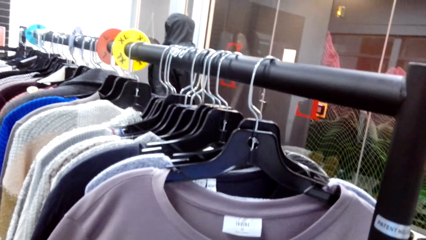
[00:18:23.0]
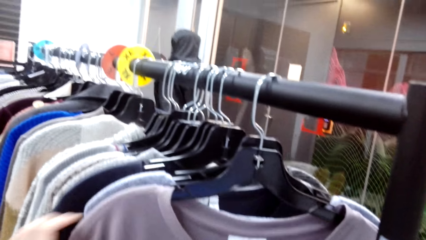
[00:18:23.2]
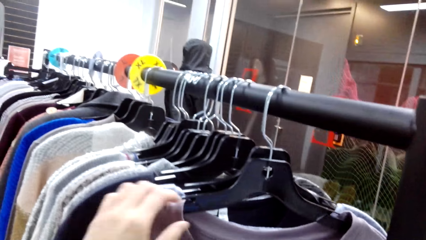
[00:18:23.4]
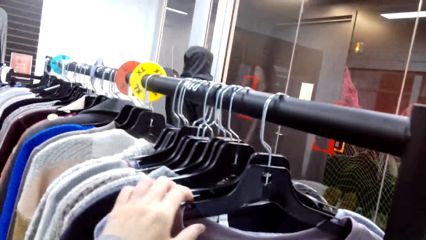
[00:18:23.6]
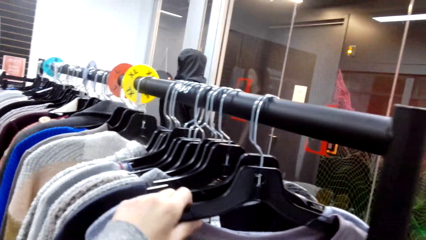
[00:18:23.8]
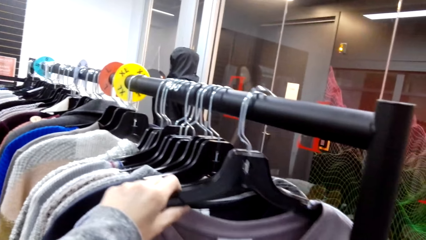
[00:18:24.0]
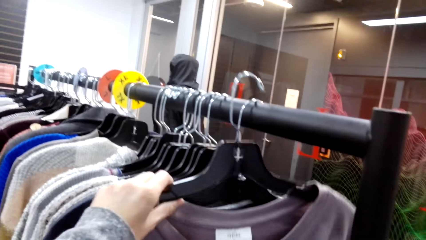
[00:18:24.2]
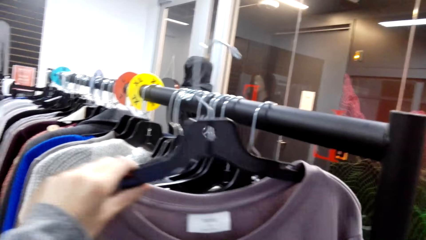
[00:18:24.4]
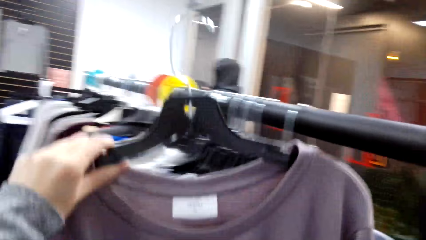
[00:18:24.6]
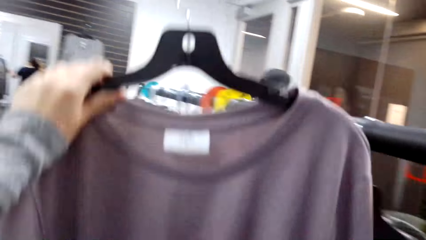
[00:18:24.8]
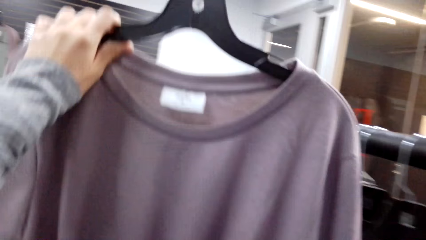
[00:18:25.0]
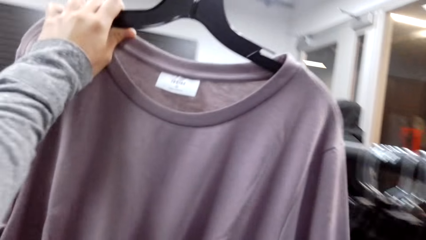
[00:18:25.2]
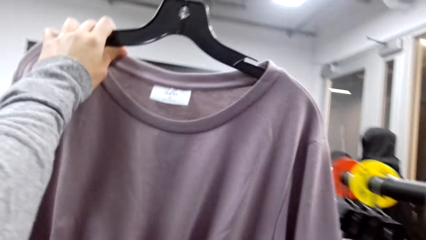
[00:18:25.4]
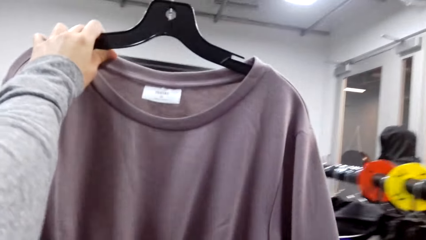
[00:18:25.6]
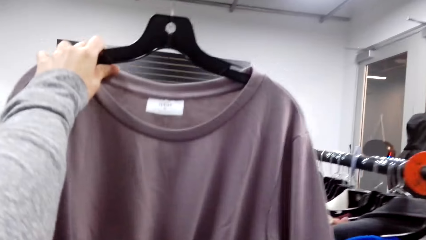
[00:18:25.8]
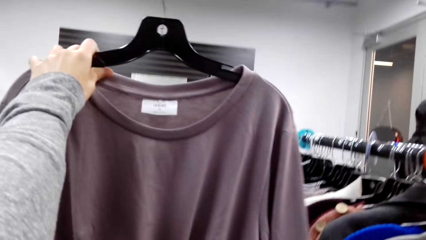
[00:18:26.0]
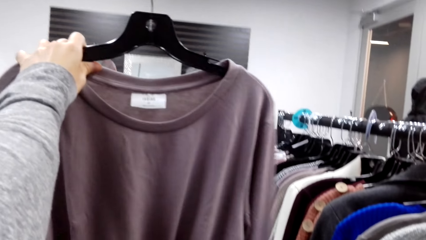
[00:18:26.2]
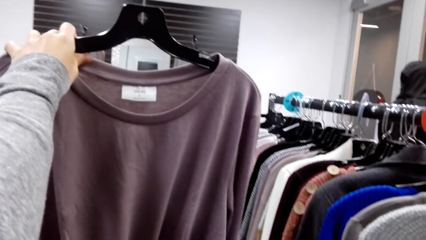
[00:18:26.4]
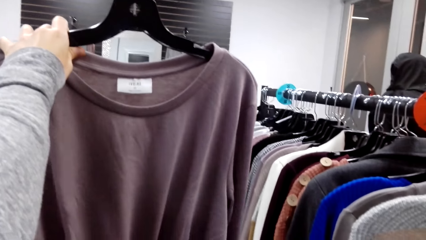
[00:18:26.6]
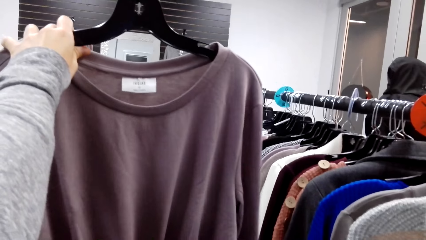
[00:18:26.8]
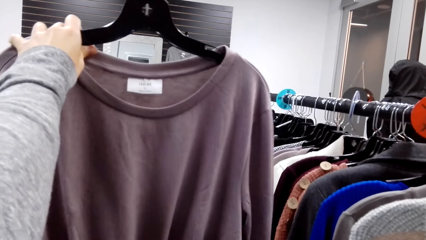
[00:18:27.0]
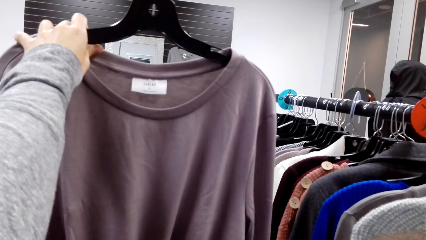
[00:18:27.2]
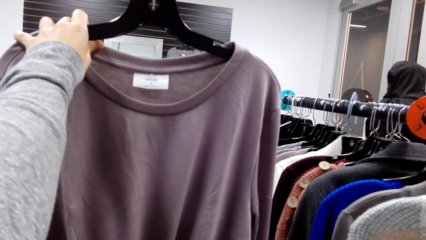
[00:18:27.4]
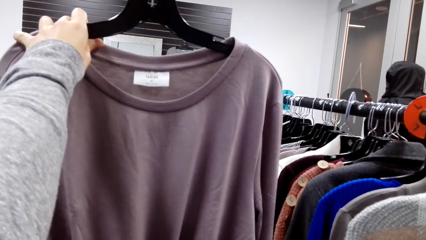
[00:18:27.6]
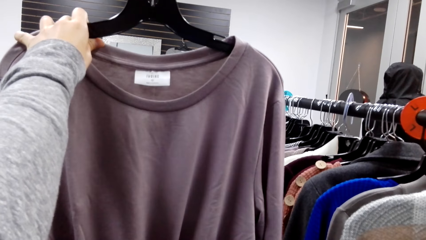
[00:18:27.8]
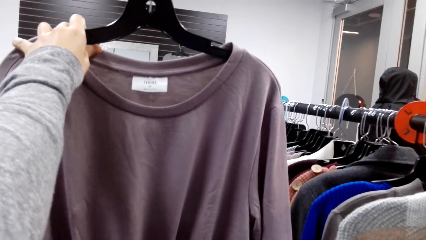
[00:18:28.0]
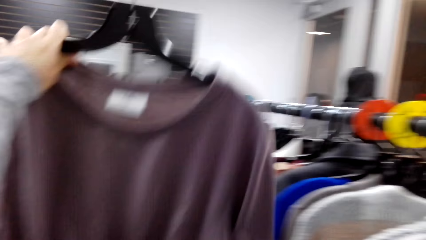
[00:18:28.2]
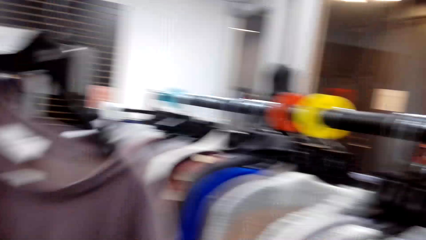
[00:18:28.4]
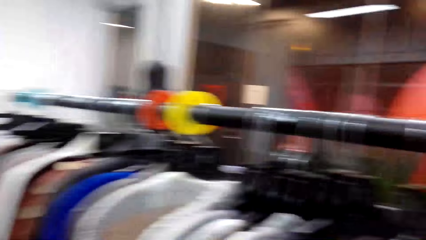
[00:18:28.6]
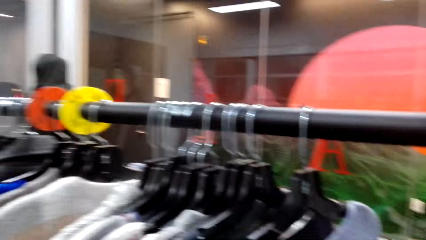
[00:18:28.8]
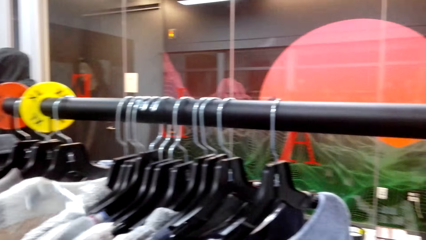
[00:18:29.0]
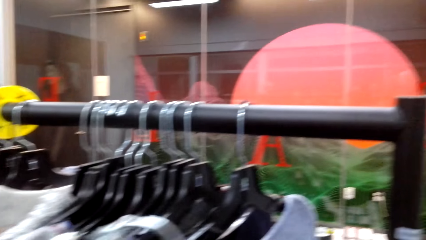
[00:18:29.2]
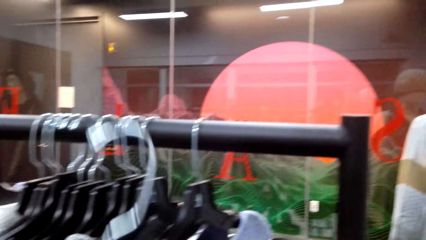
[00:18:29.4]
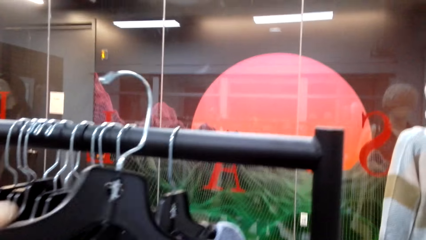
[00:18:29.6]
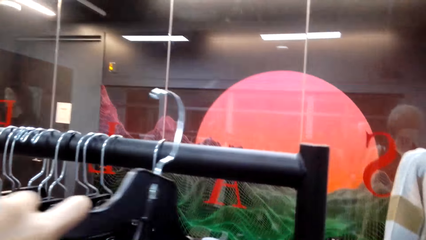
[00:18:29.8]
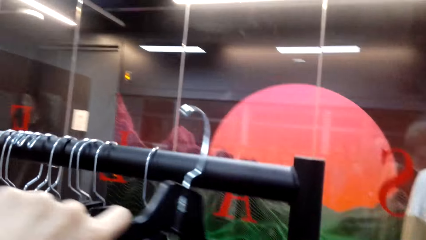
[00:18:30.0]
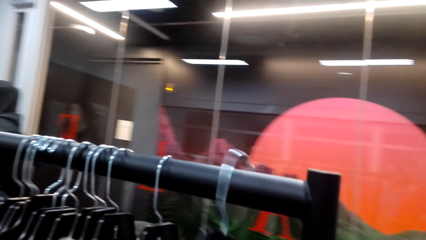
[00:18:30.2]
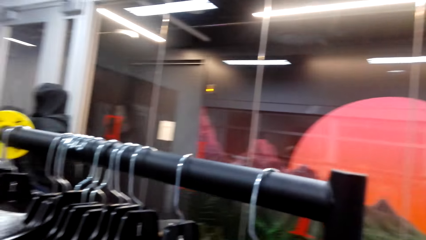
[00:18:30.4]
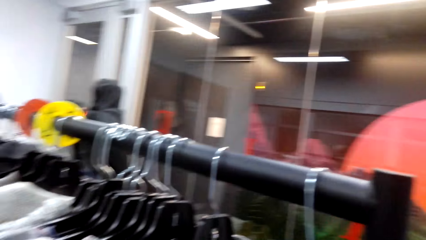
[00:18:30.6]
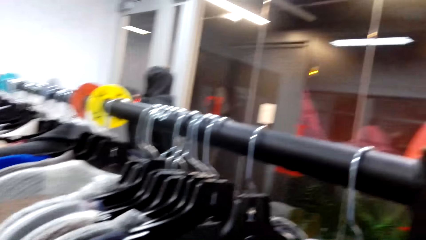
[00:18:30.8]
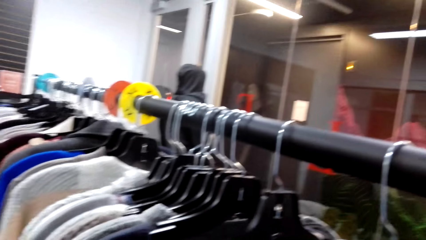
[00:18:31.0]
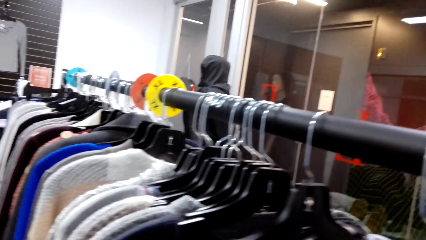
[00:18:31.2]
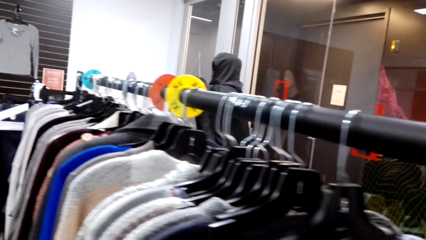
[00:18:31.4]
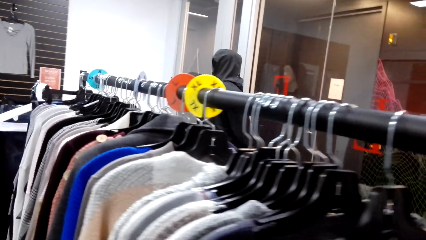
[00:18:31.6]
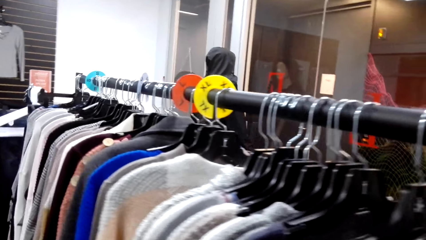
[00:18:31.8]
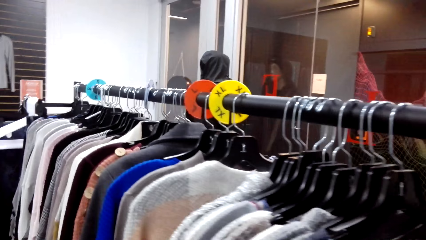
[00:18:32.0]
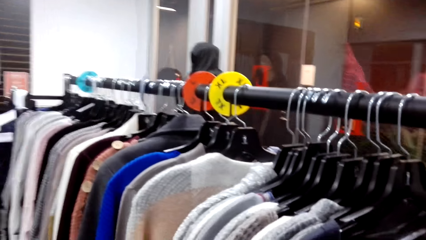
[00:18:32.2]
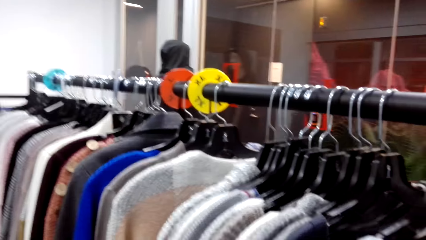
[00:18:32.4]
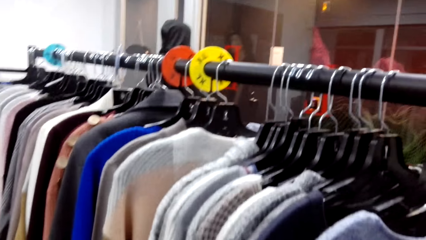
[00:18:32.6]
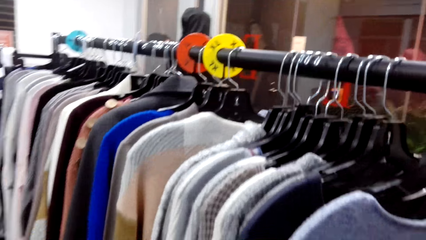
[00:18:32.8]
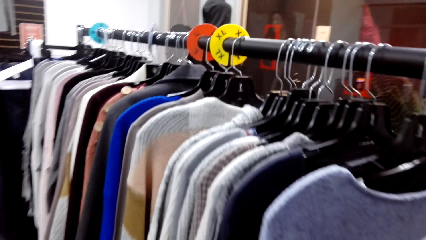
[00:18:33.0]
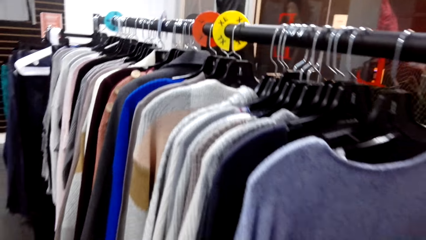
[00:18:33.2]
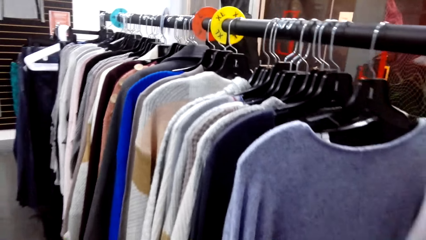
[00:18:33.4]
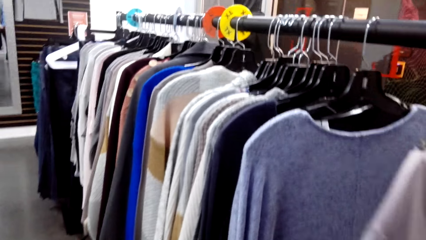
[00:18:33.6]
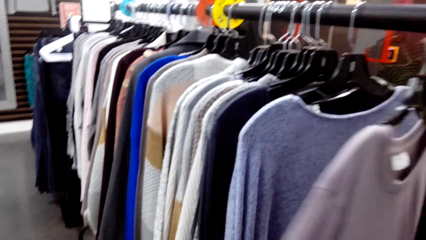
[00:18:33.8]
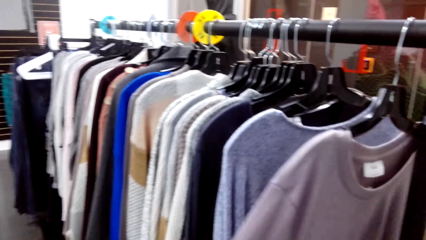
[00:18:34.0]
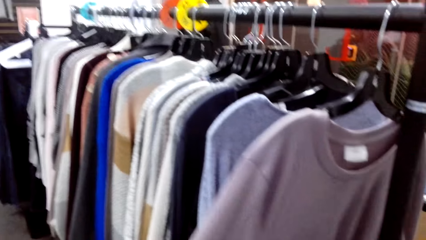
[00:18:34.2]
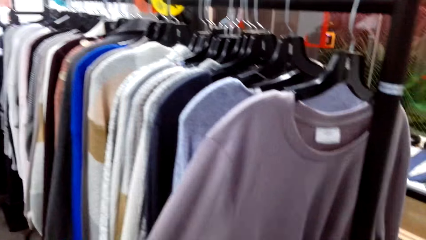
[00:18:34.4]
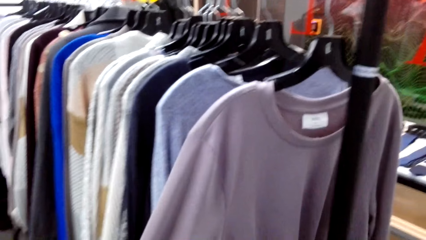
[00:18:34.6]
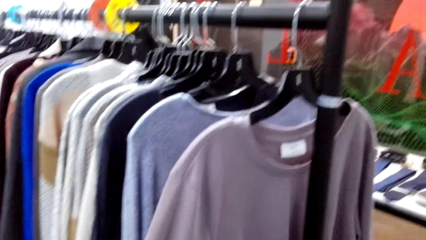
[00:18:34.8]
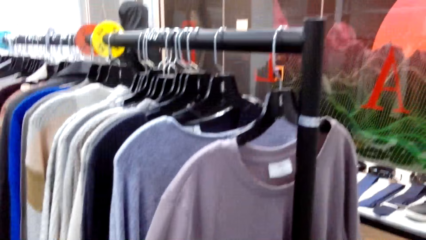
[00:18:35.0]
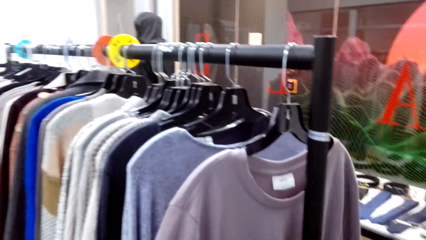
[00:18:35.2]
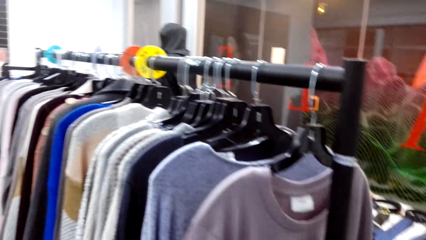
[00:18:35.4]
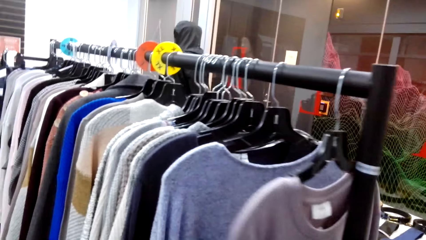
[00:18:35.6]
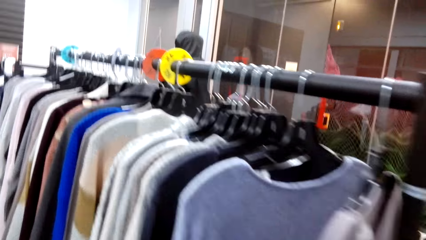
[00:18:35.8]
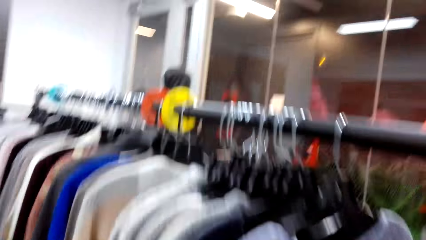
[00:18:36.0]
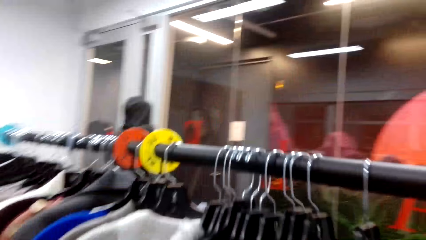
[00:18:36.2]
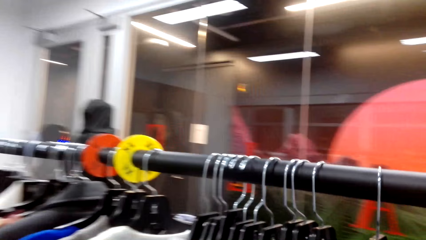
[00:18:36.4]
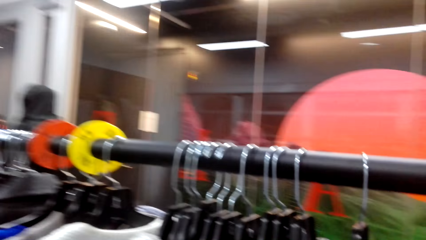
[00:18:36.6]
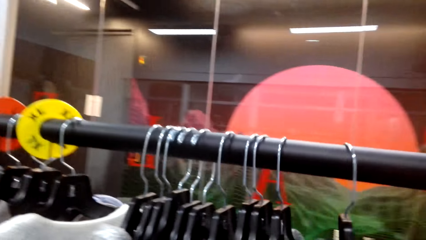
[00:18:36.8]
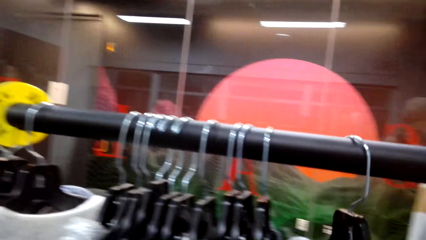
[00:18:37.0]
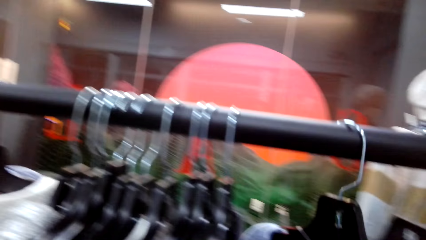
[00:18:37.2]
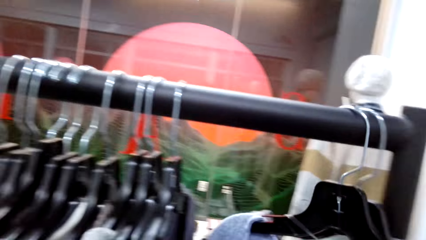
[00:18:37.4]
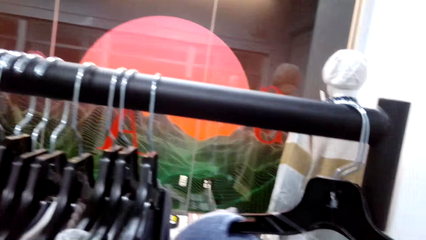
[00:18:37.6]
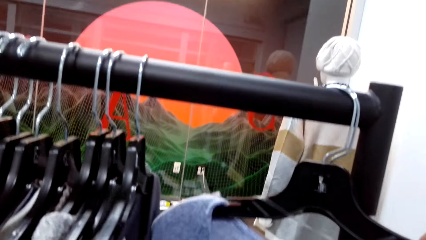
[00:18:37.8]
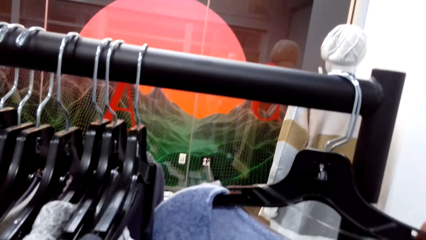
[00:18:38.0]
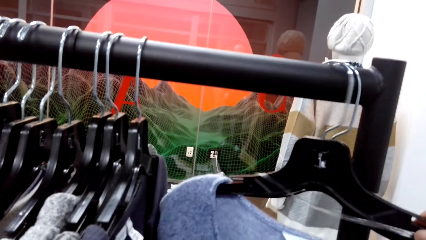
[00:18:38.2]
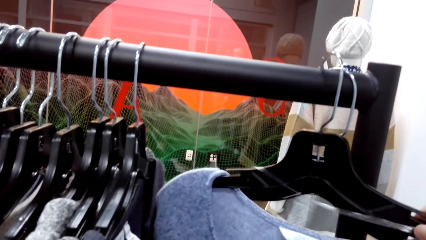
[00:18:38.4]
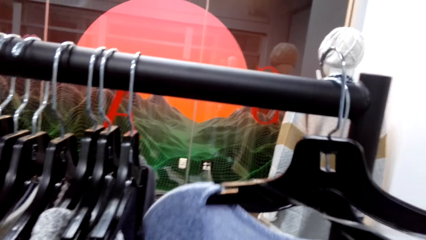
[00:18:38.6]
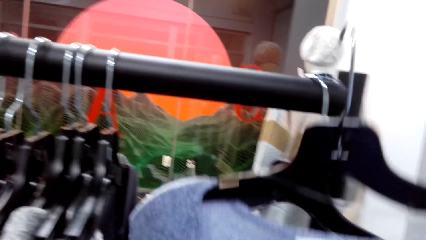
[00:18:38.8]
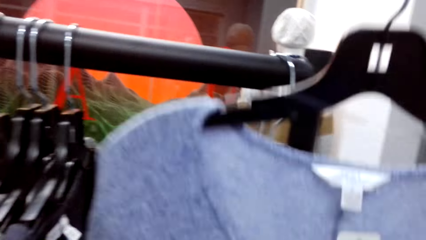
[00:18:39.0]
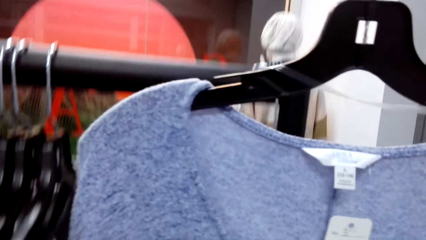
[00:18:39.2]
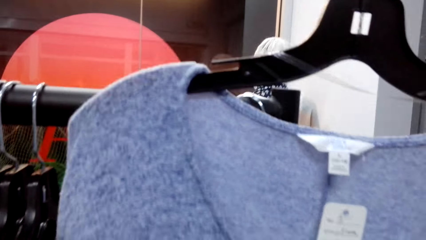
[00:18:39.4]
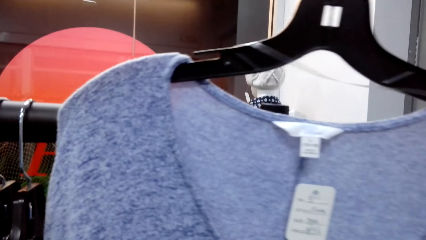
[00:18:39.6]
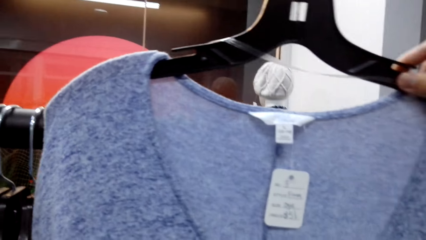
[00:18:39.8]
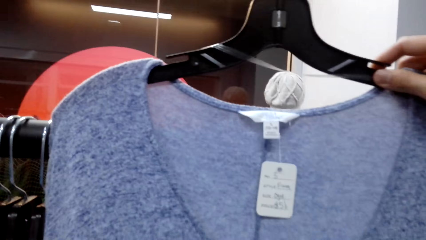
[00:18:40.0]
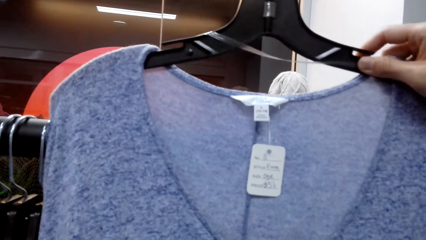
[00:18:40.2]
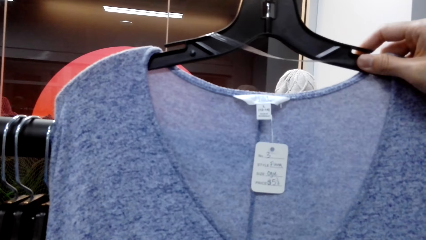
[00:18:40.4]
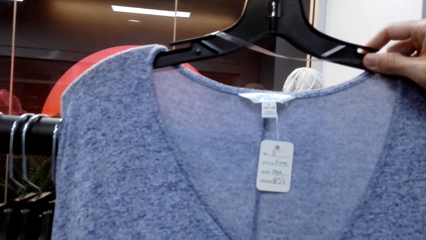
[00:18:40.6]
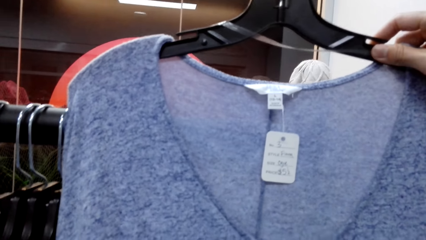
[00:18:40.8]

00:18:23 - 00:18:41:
The camera wearer takes a cloth from the rack or hanger stand. They lift the cloth. They hang the cloth on the rack. They look at the clothes. They move clothes on the hanger stand. They take a cloth from the rack and lift the cloth.
